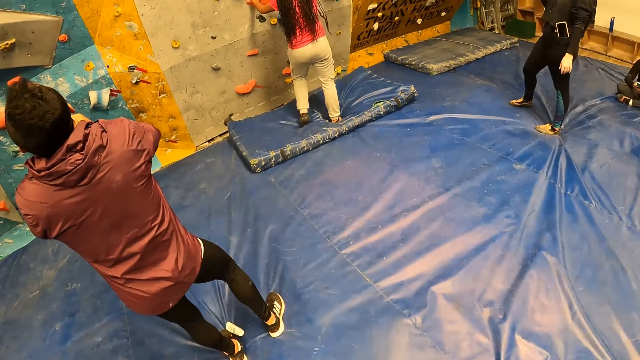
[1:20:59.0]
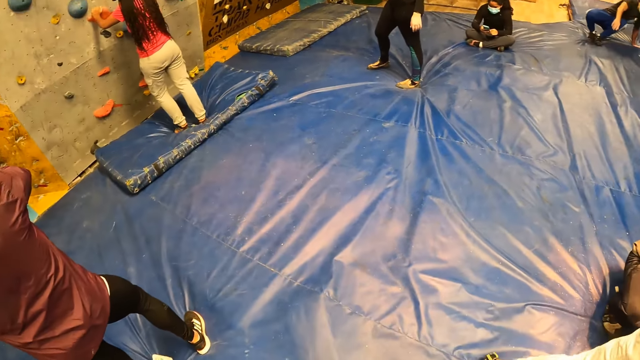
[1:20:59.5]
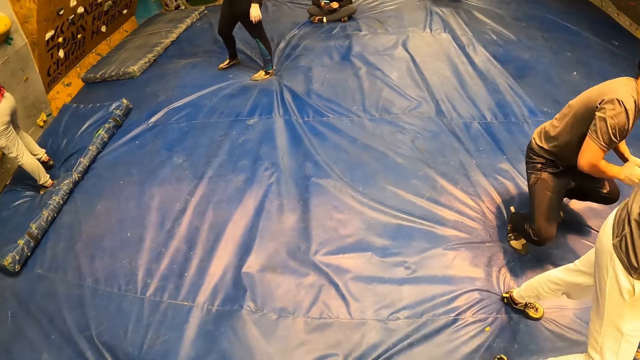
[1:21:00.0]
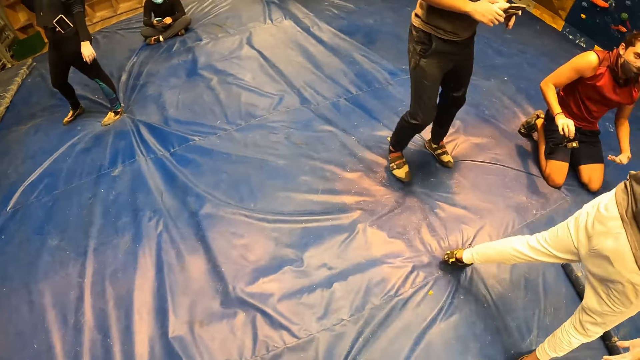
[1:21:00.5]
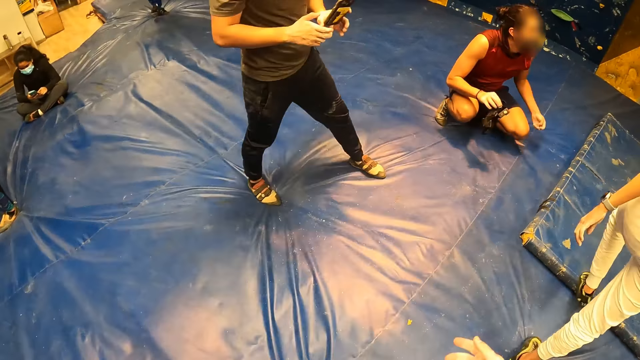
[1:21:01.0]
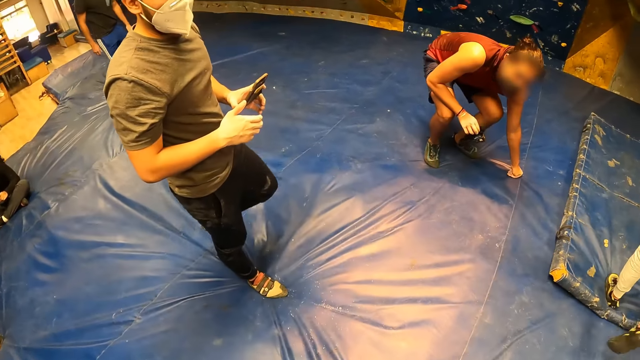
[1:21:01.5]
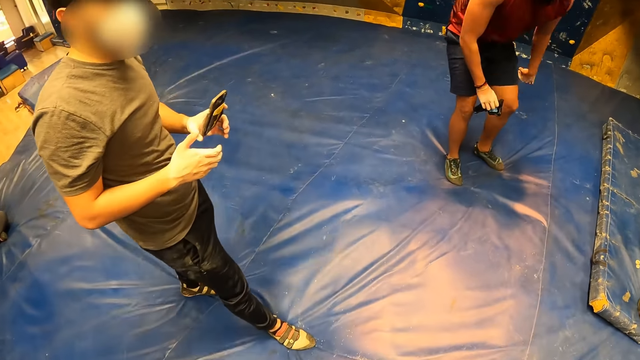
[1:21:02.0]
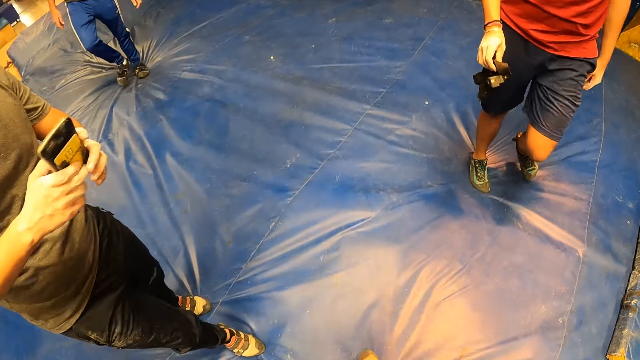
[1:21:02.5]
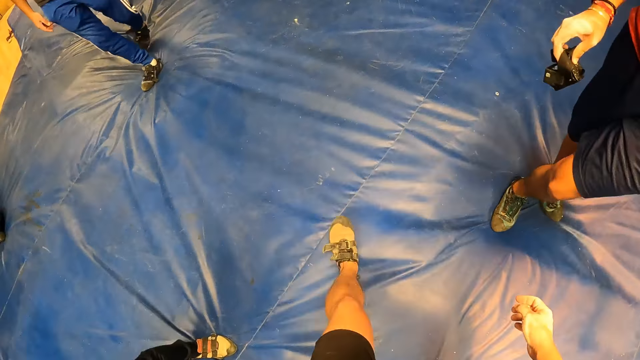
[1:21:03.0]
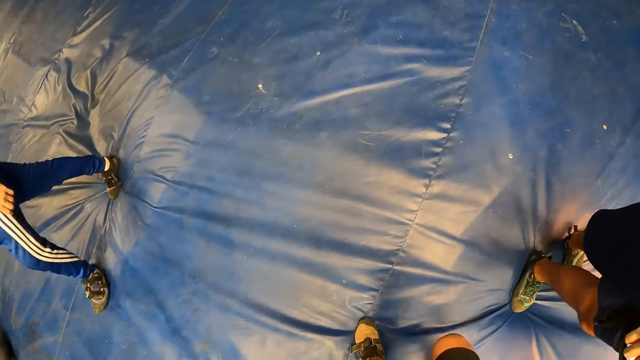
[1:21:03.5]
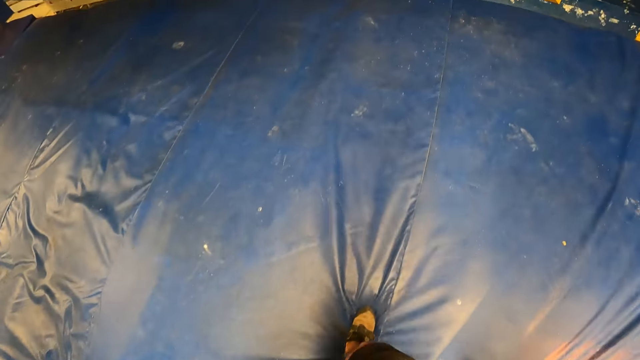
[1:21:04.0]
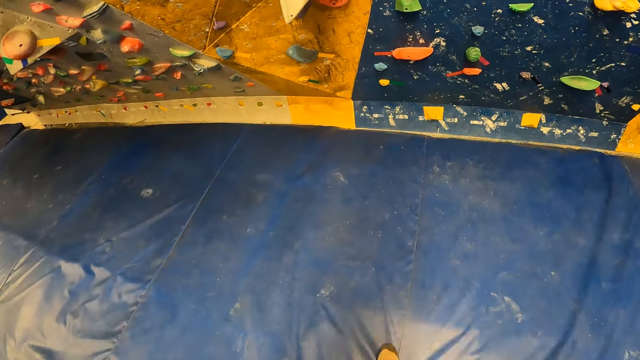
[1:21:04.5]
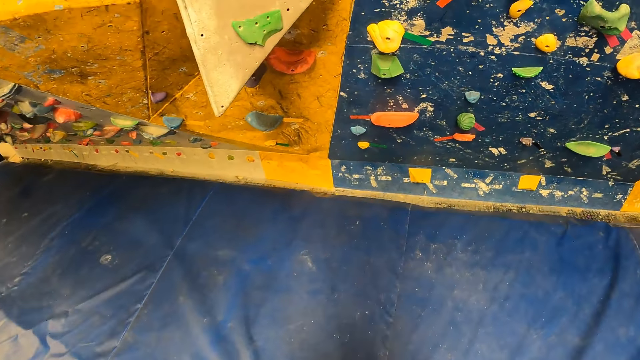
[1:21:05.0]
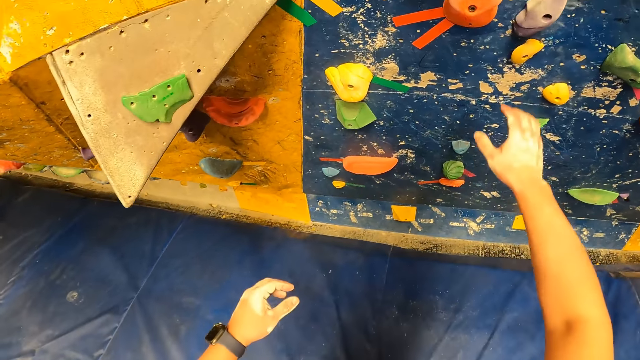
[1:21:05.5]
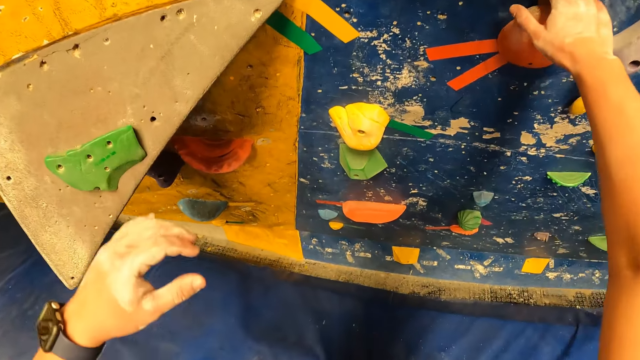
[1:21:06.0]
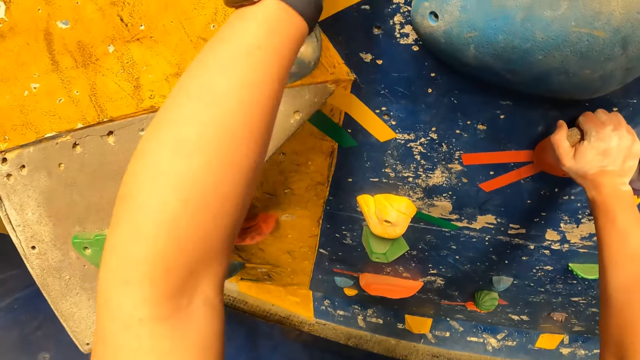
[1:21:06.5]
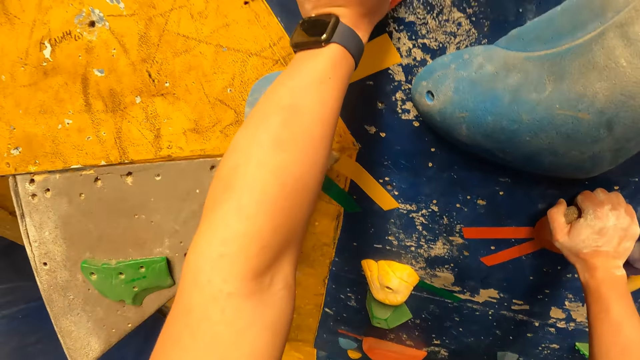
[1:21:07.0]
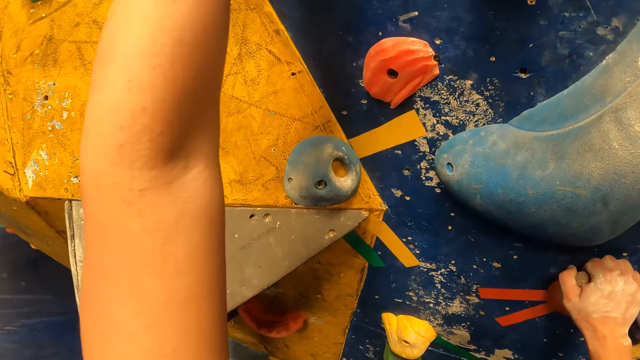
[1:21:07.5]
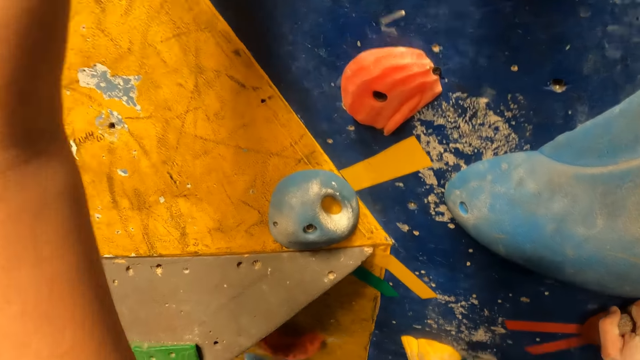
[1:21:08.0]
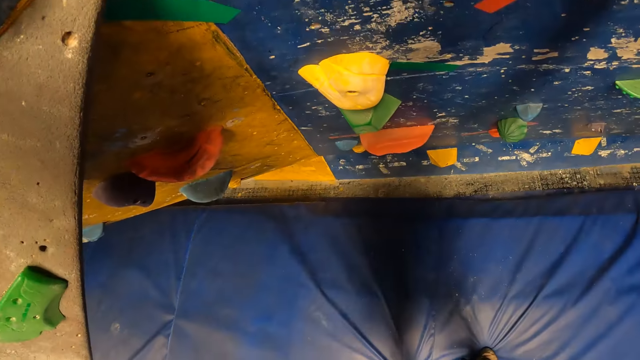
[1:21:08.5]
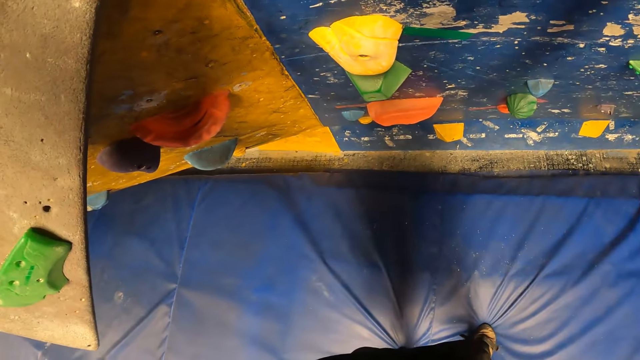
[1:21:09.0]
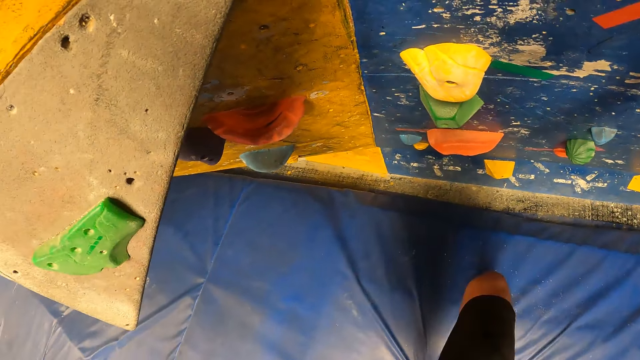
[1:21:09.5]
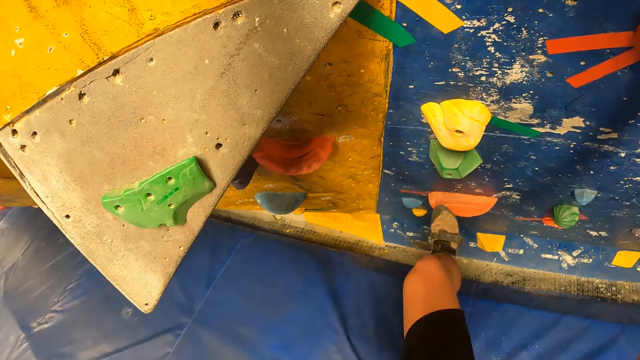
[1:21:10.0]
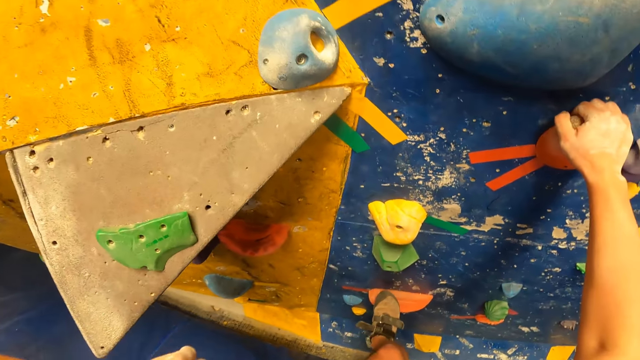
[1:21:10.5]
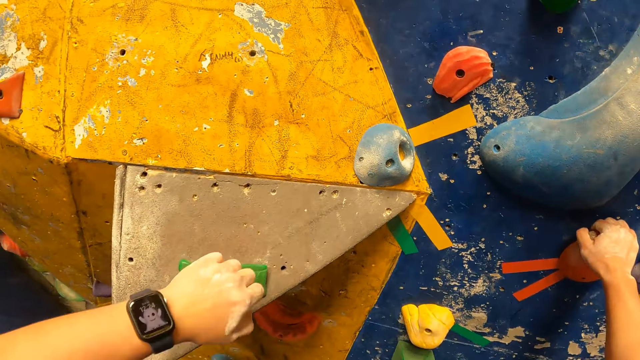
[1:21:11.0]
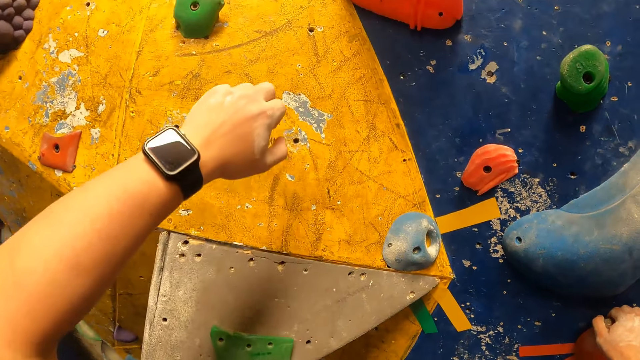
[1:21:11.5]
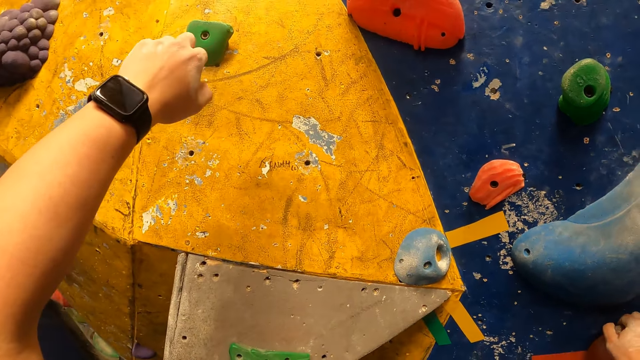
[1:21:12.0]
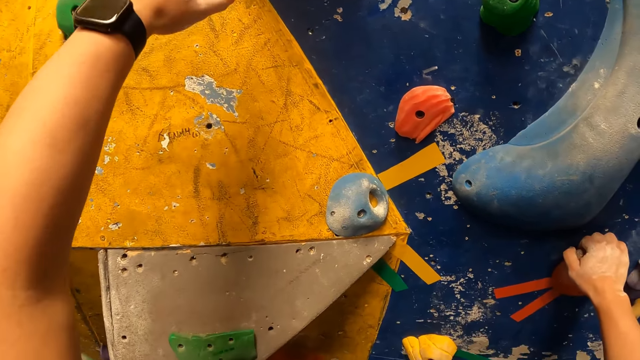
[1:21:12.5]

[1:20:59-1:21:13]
A woman attempts the bouldering wall with both hands. A man stands from the ground. Another man stands from the ground. The camera wearer moves around. They attempt the bouldering wall with both hands and right foot. They touch the climbing wall and look around. They step on the climbing wall, look at the watch and lift their left hand.

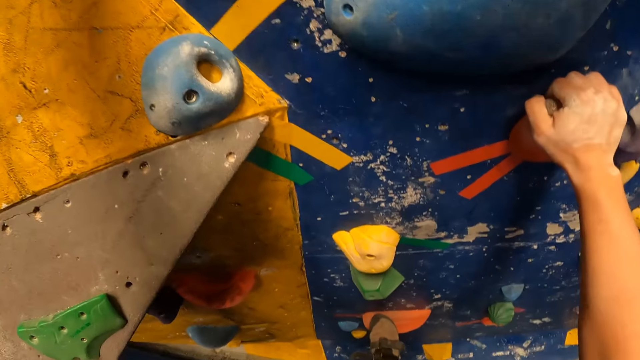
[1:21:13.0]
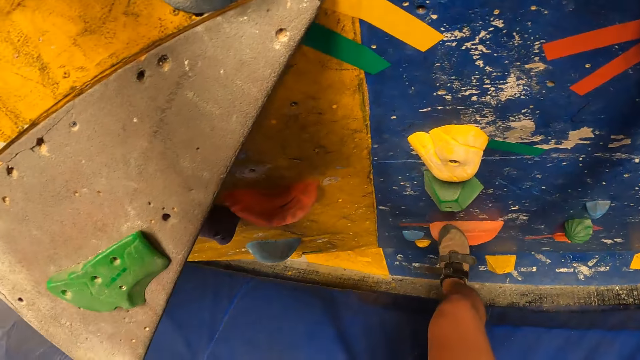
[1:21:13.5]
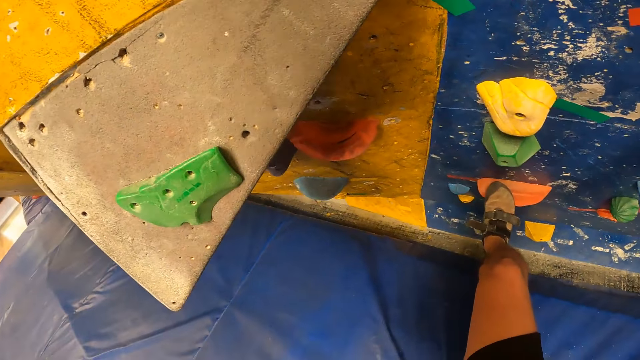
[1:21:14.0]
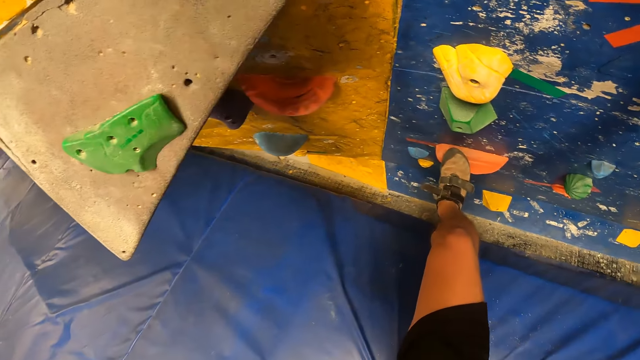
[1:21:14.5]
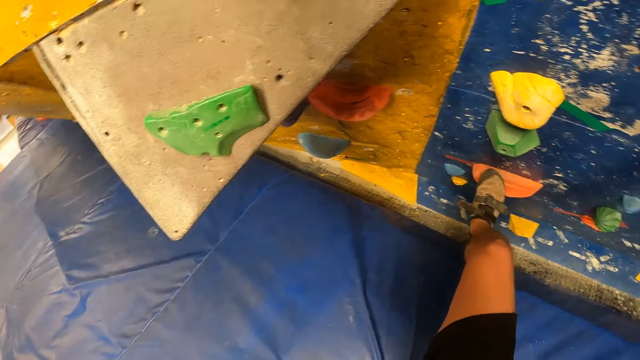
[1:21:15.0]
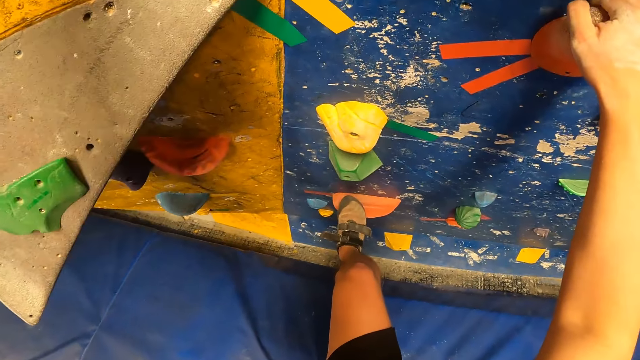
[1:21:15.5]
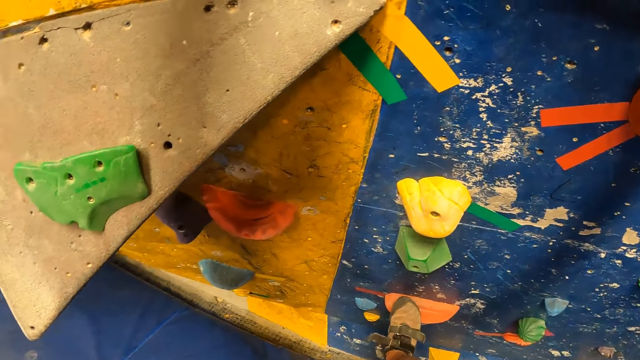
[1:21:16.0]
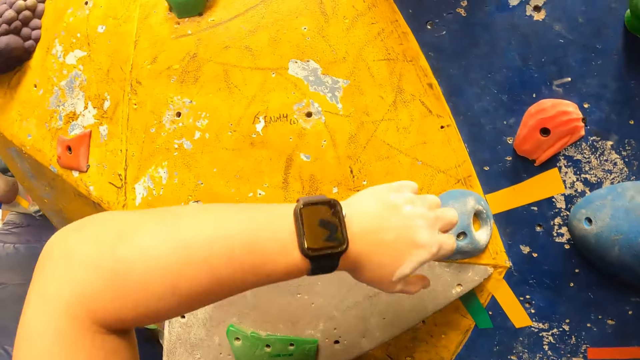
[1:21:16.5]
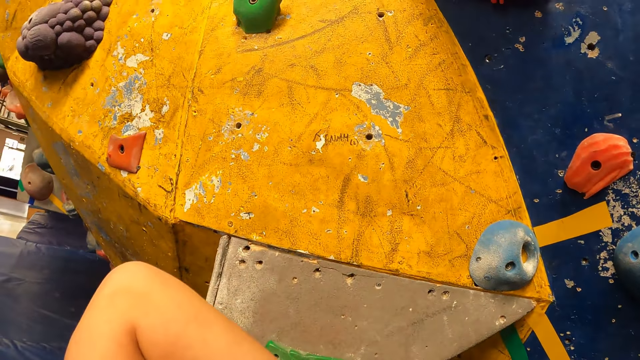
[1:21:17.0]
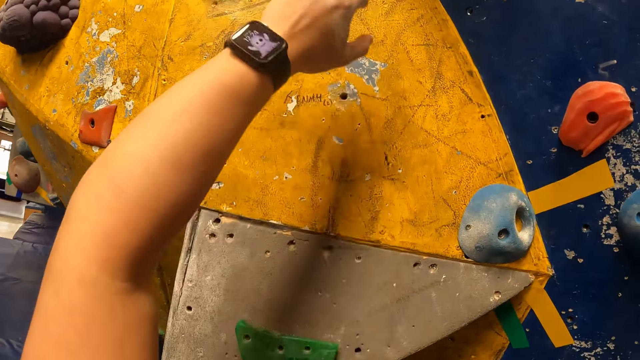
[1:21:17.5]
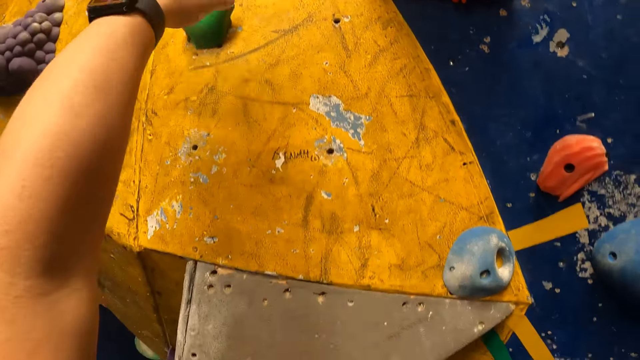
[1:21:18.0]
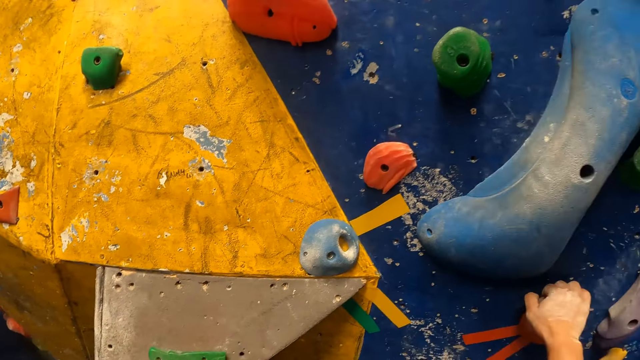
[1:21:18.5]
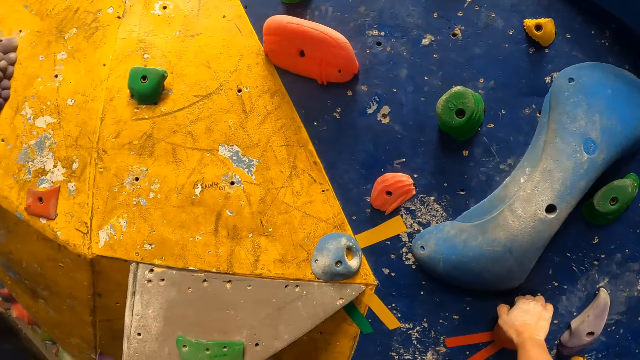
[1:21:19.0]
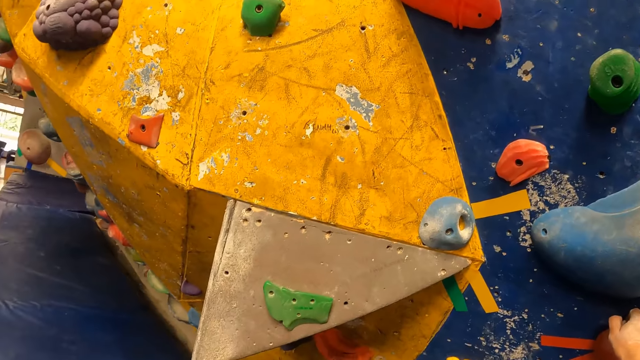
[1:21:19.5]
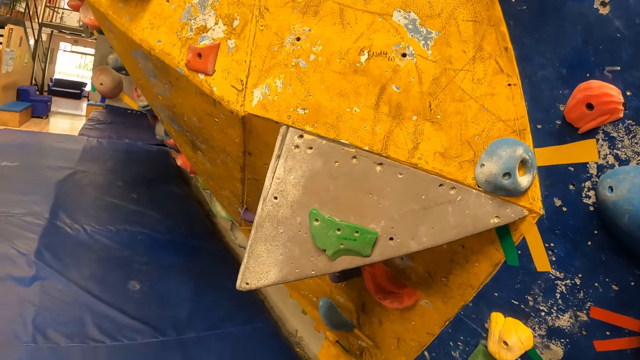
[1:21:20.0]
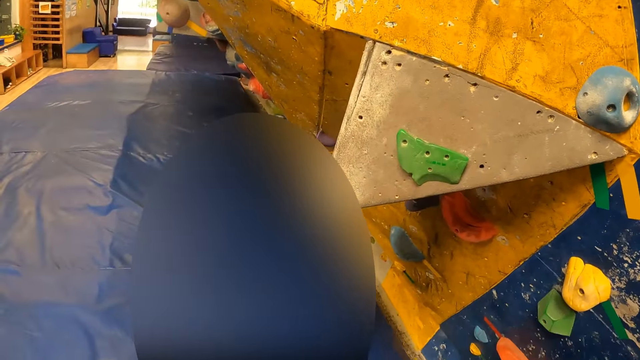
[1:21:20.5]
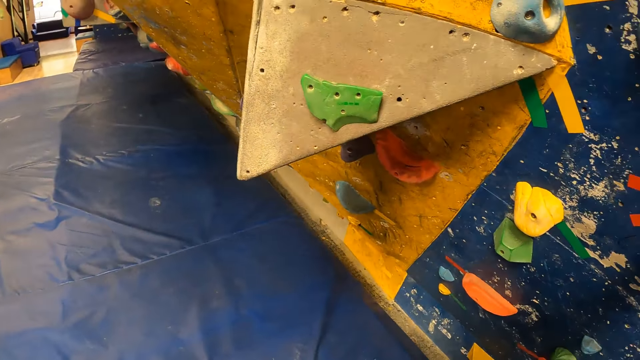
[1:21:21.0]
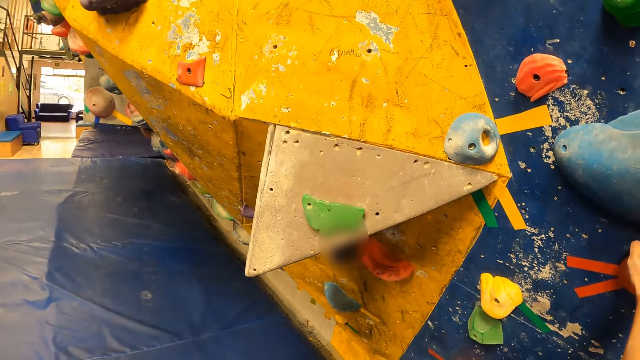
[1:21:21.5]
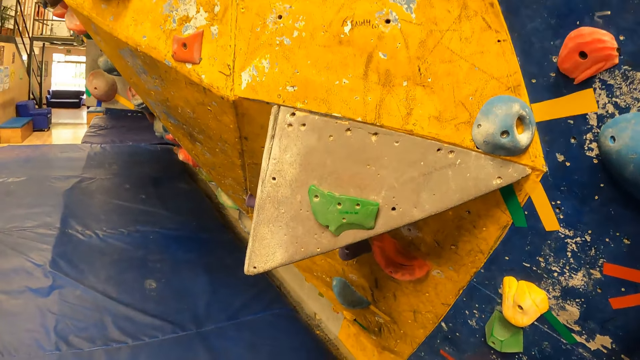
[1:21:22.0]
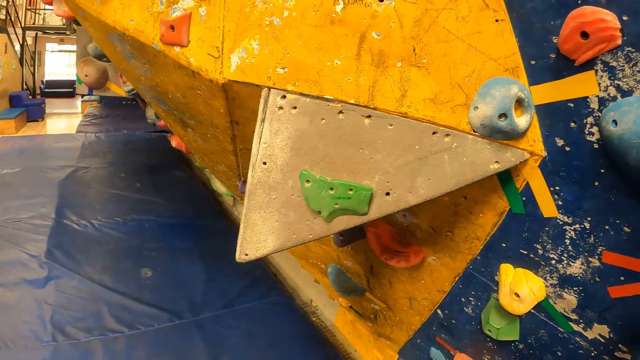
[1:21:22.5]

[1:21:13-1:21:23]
The camera wearer looks around. They look around again. They lift their hand and lower their hand. They lift their hand, touch the grips and lower their hand. They look around, climb down the wall and look around.
